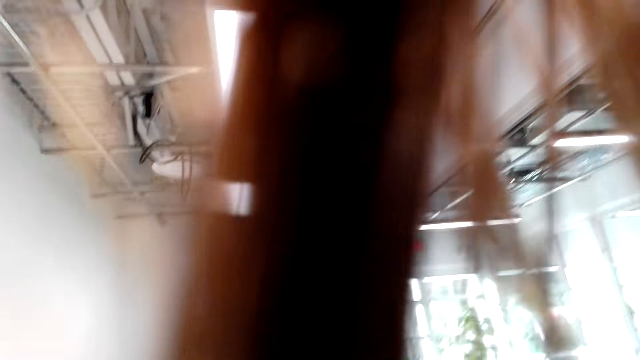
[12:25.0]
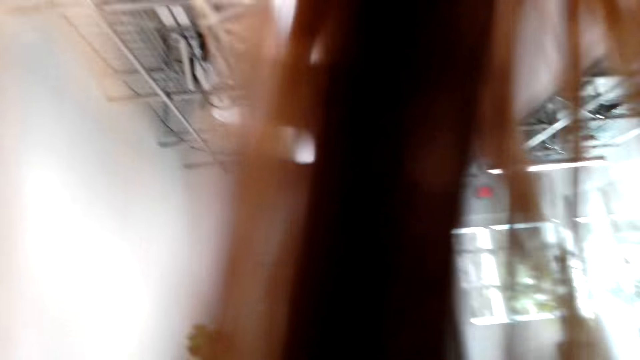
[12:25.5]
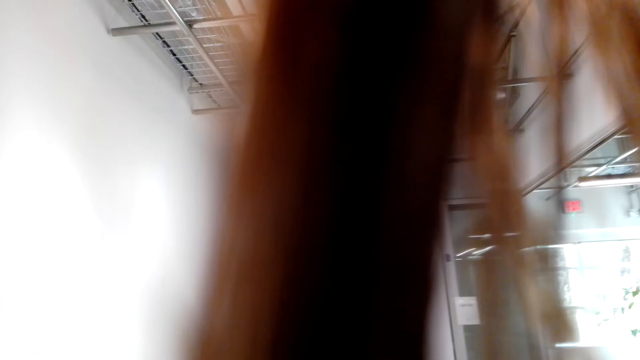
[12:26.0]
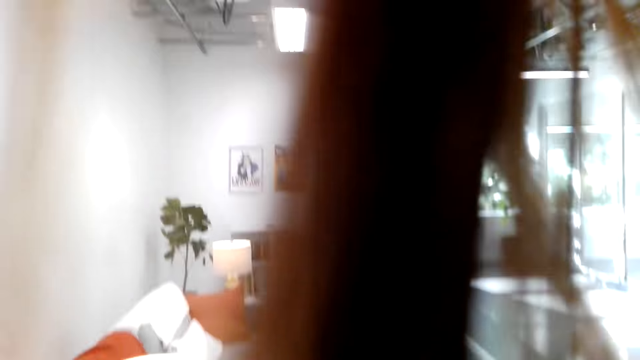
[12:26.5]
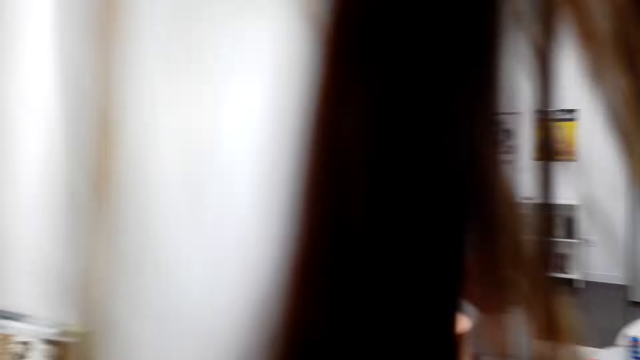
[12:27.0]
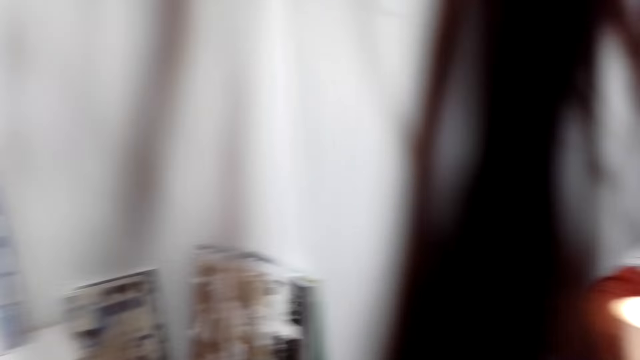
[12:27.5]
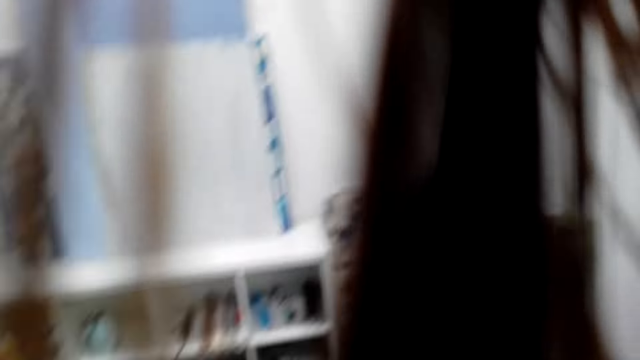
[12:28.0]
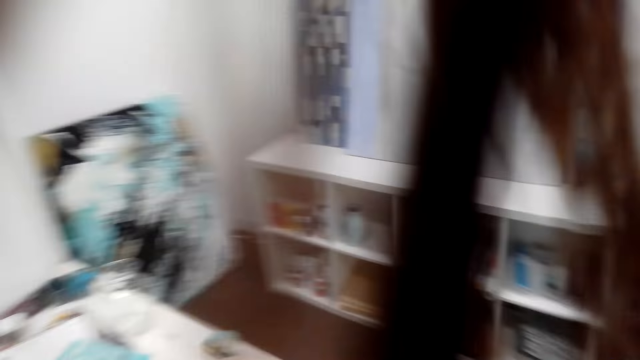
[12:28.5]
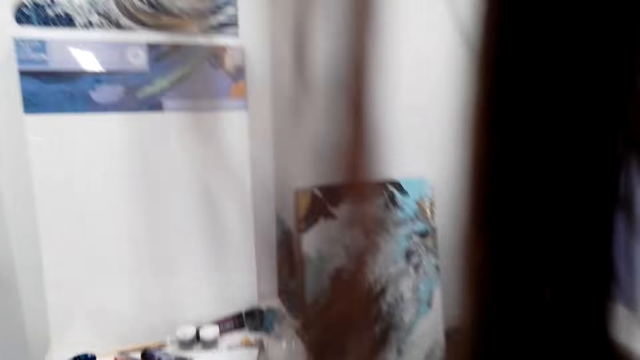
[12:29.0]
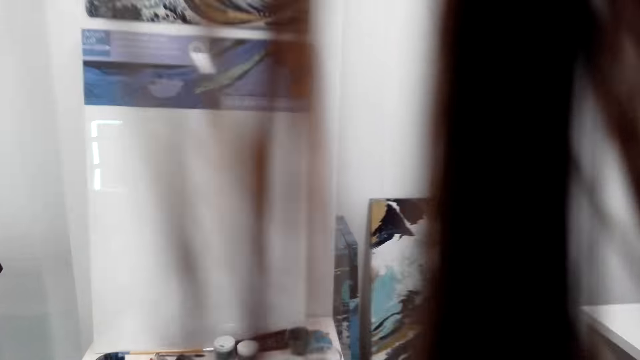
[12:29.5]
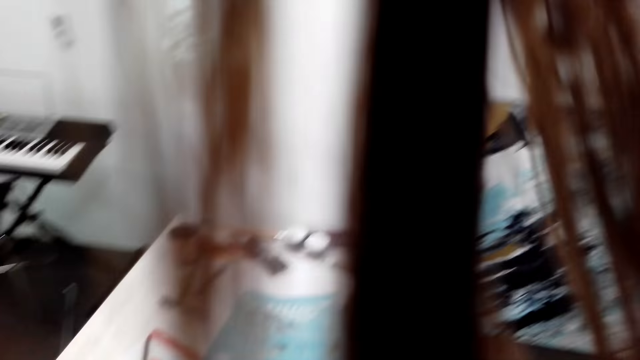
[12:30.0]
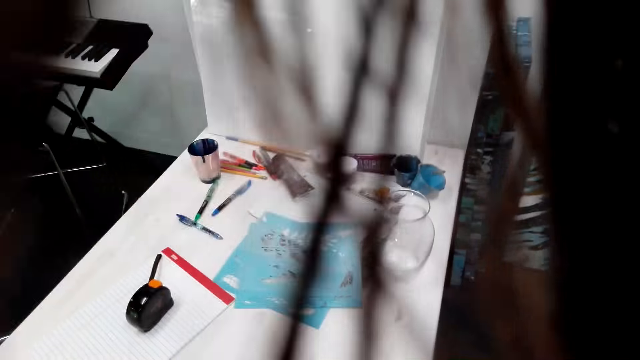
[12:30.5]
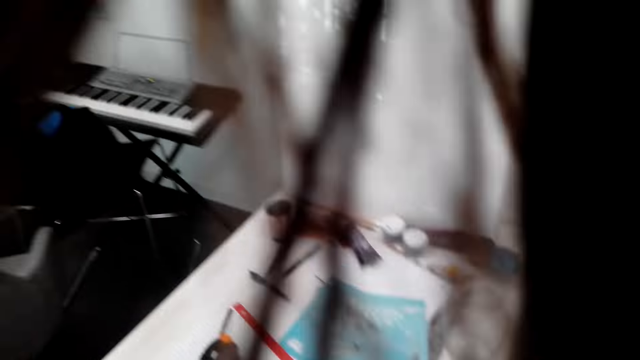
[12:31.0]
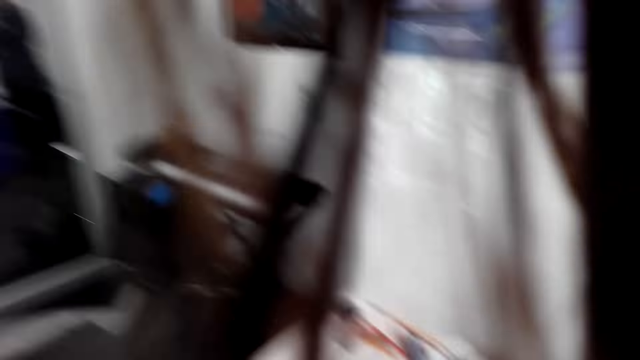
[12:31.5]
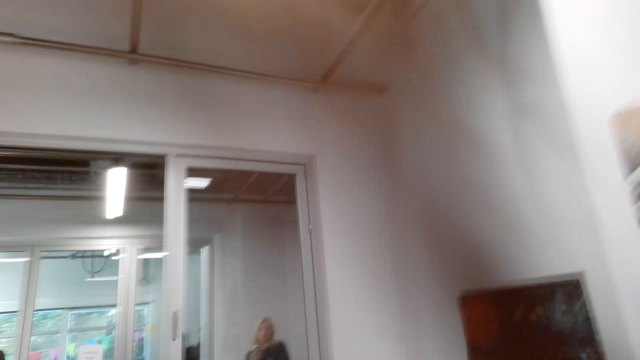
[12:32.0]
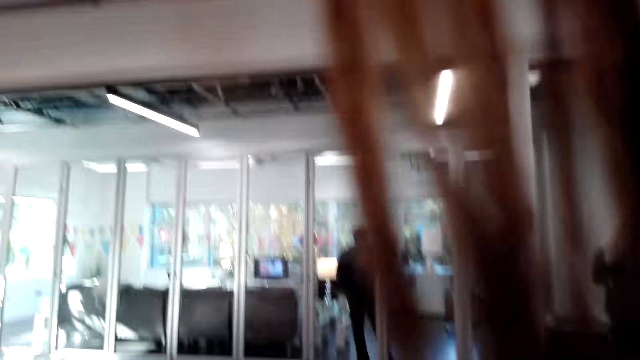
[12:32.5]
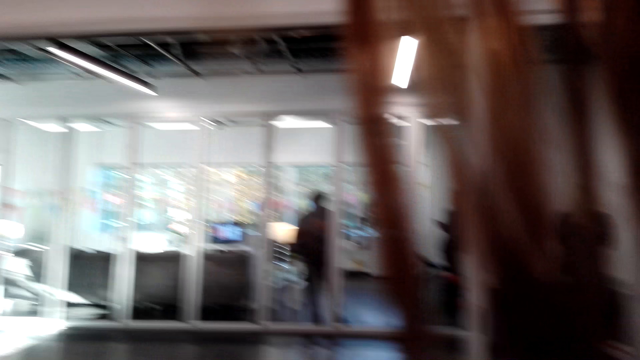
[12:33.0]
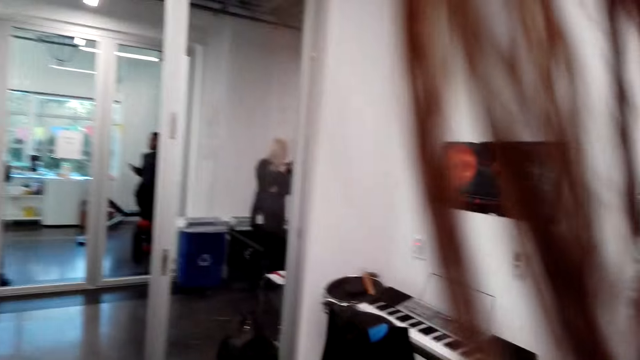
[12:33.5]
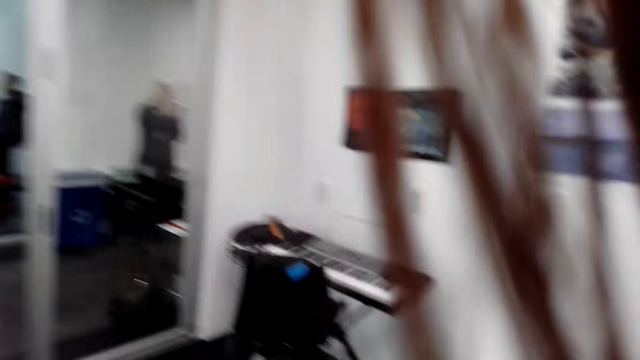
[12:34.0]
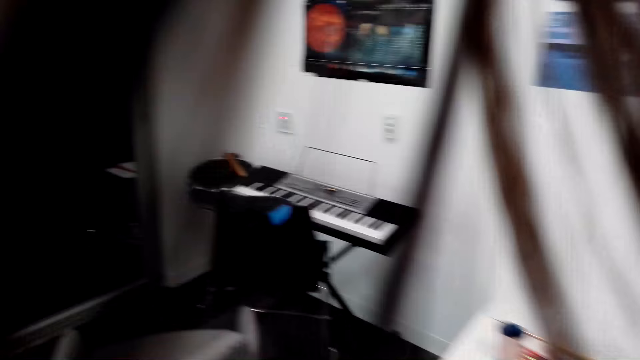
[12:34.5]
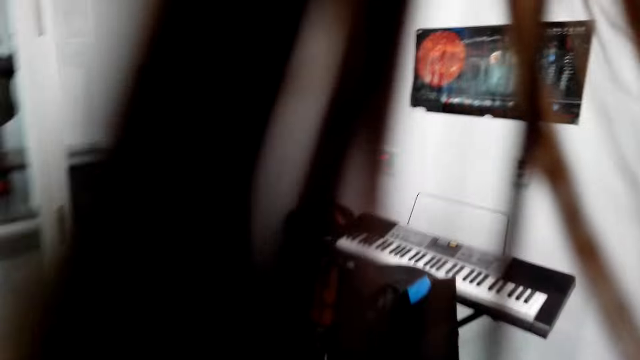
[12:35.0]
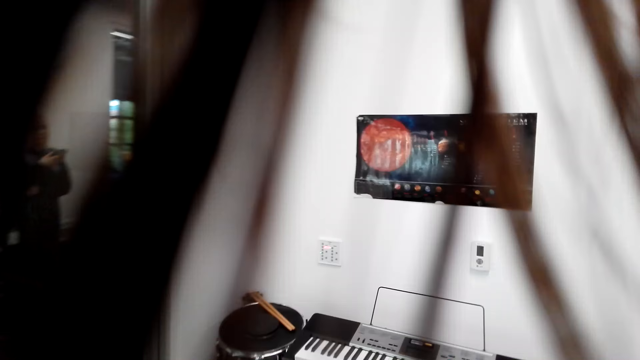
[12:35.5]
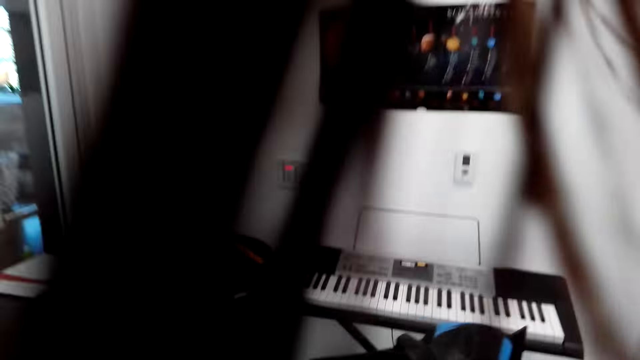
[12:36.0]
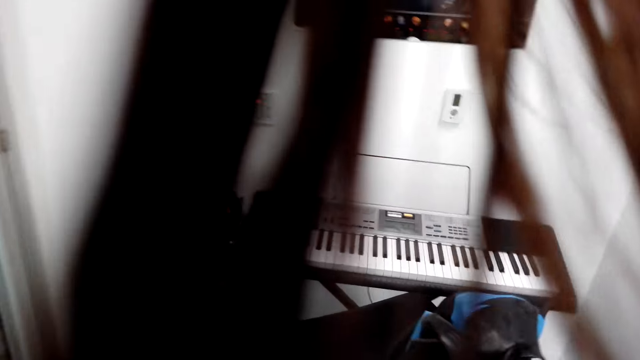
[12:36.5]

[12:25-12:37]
The camera wearer turns around the room.

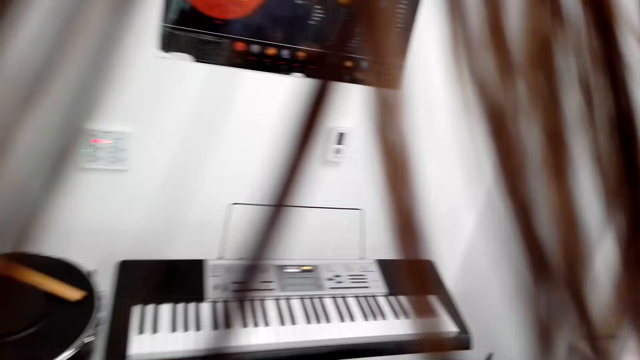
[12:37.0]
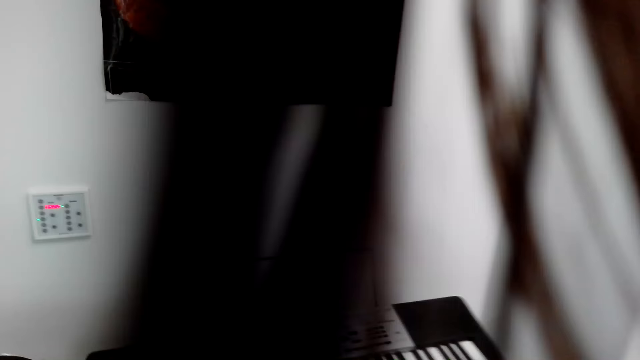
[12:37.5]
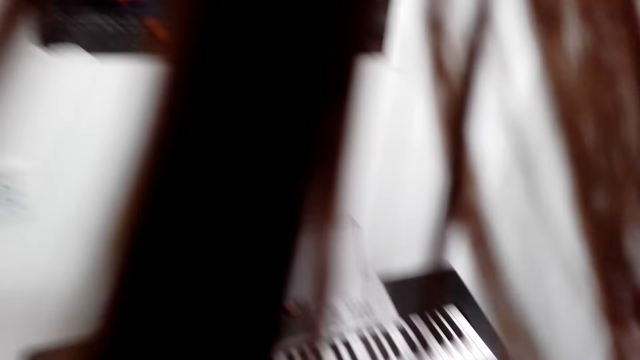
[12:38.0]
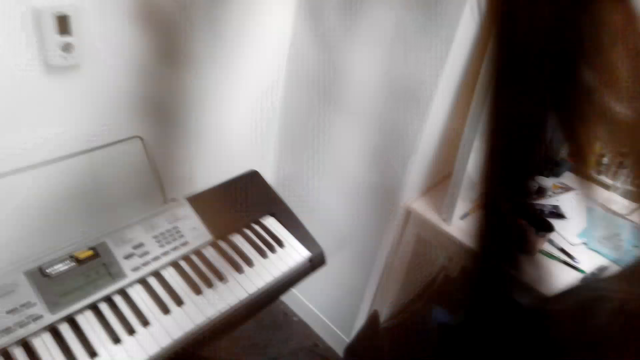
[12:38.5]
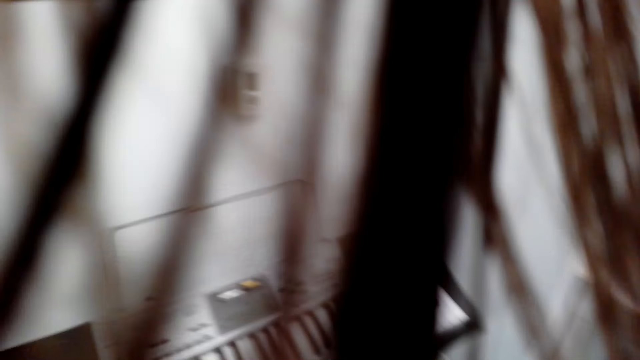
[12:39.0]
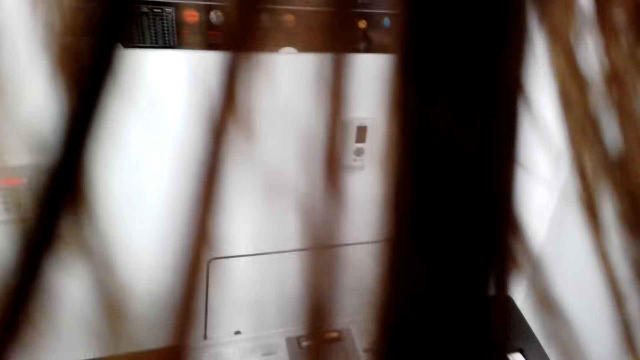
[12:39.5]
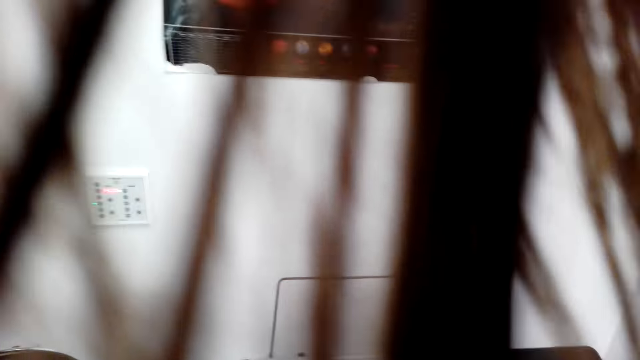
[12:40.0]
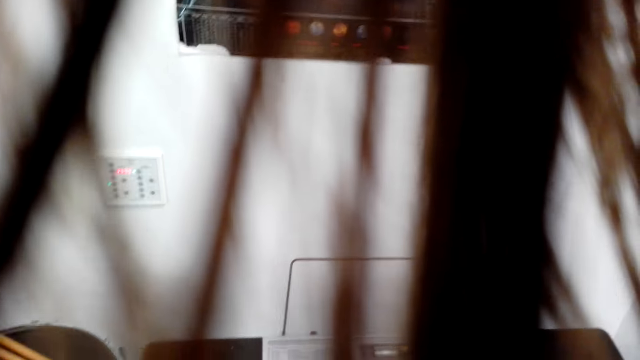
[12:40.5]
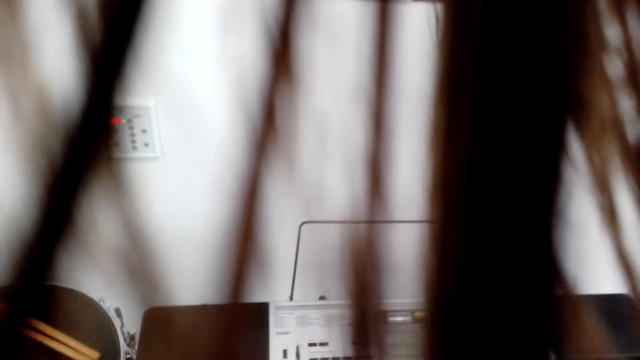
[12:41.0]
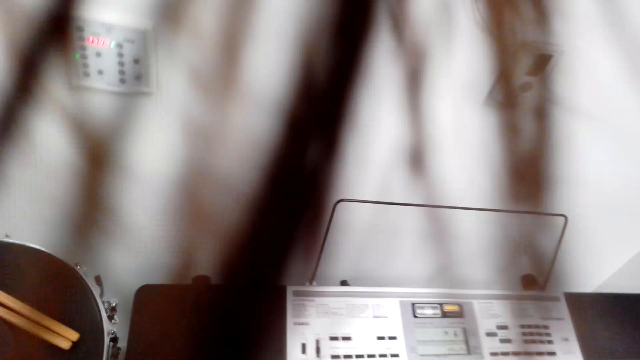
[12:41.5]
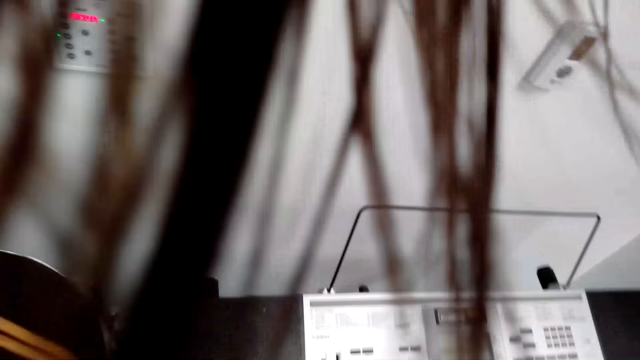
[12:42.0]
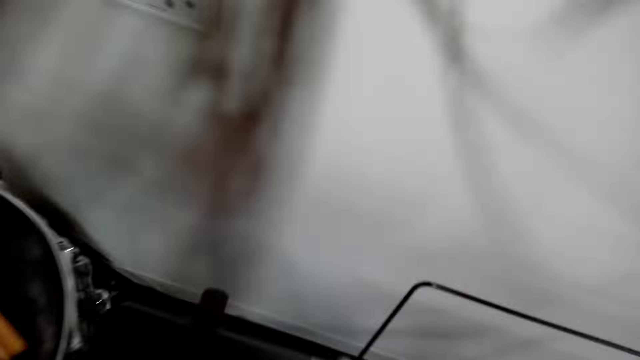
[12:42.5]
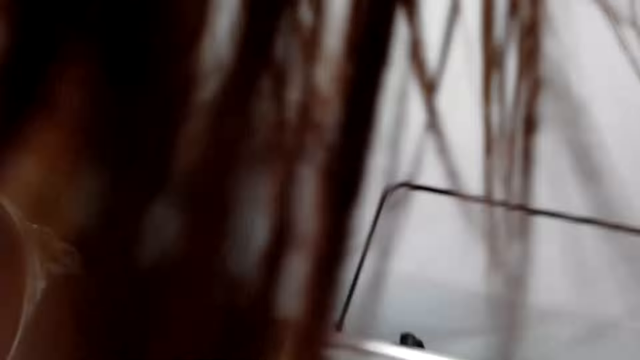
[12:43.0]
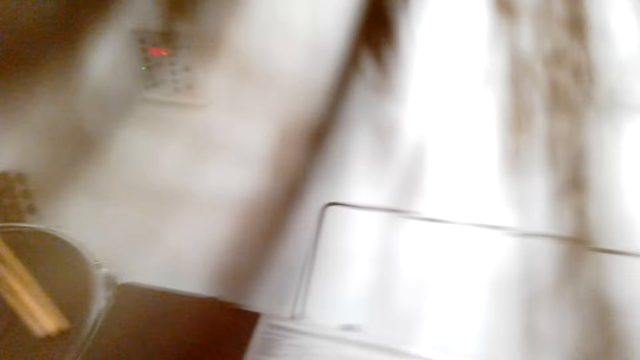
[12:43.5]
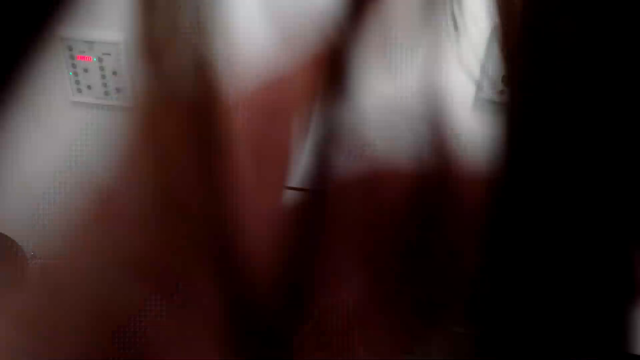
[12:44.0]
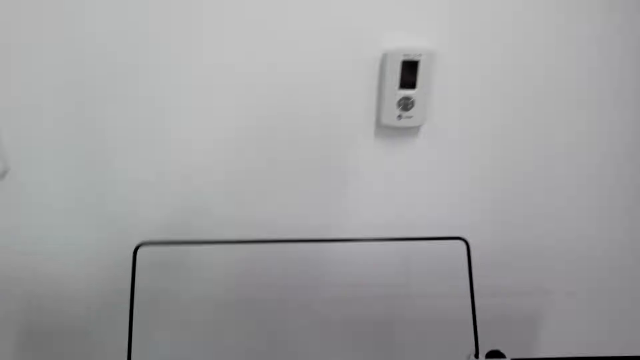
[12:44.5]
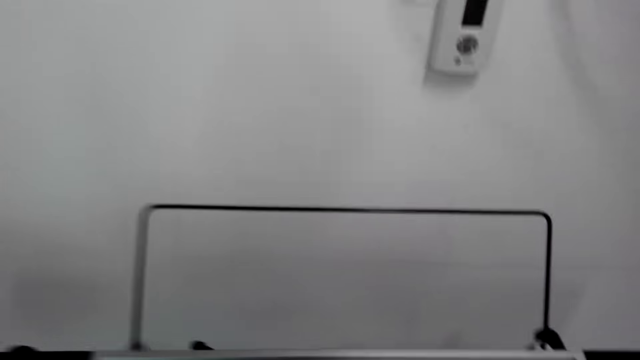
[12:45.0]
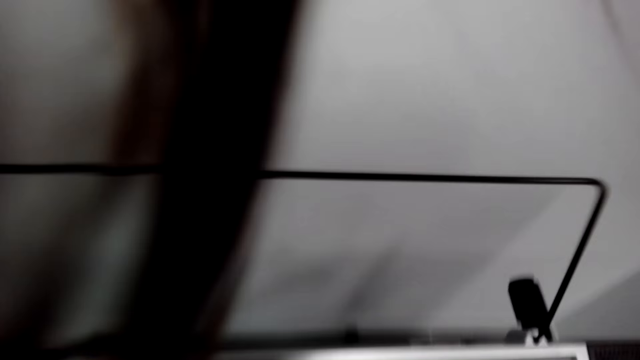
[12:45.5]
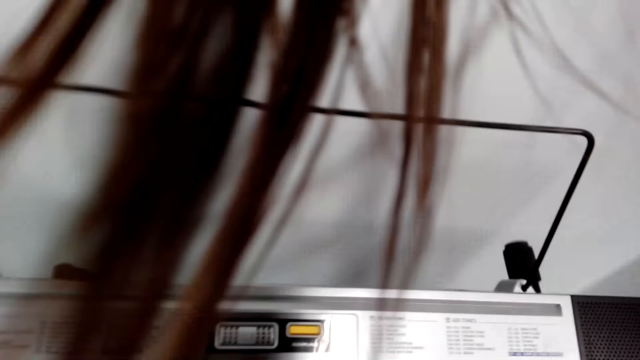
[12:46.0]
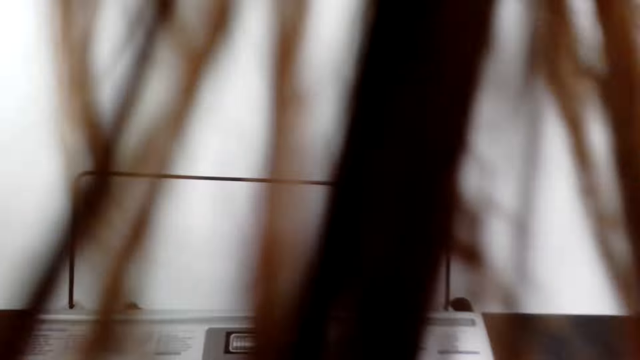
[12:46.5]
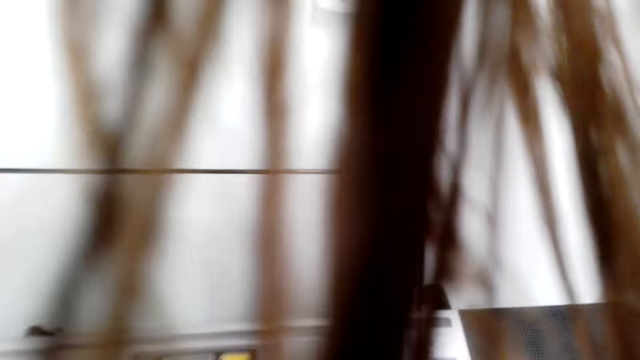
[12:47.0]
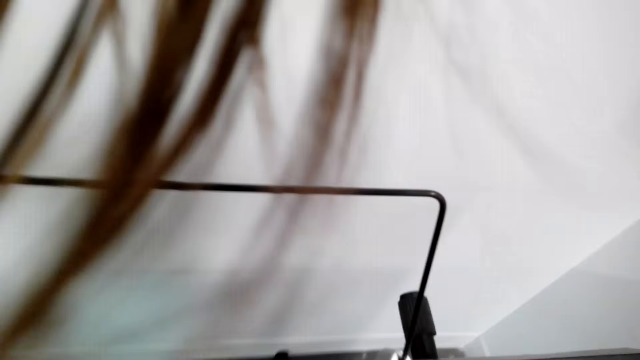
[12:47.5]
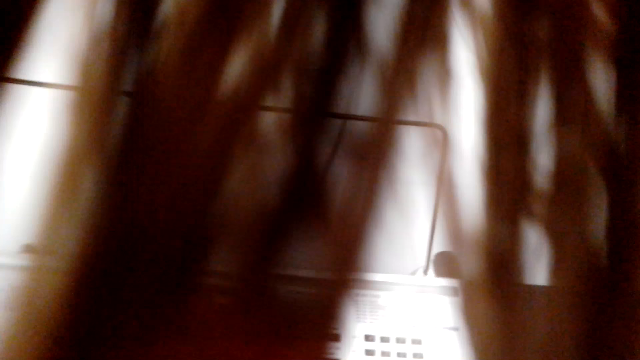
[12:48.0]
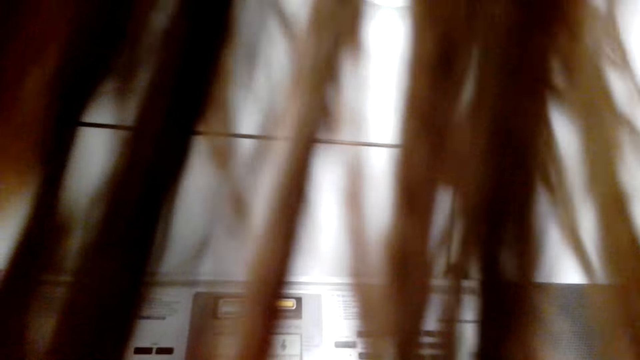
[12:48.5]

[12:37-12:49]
The camera wearer sits in front of the piano.
